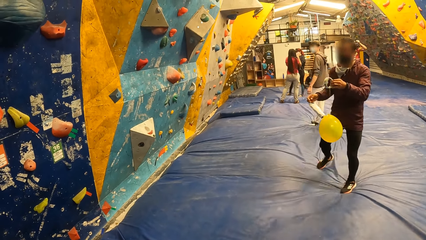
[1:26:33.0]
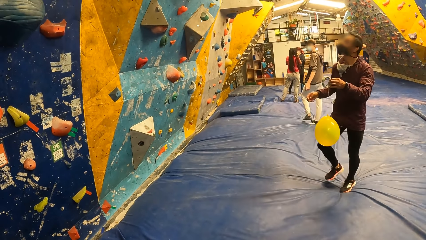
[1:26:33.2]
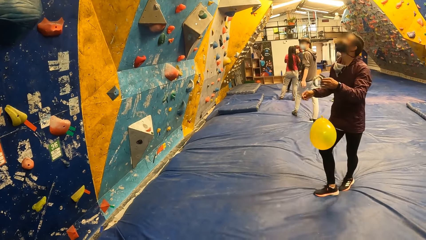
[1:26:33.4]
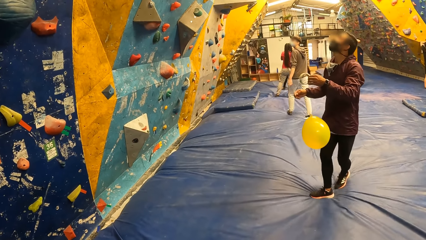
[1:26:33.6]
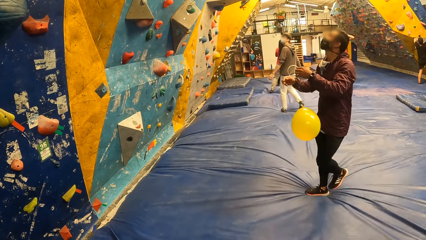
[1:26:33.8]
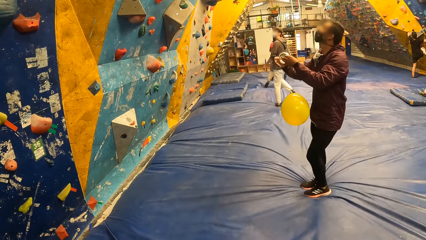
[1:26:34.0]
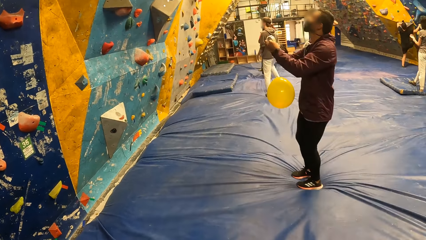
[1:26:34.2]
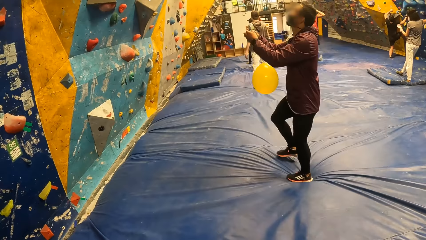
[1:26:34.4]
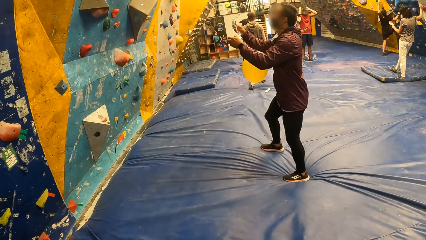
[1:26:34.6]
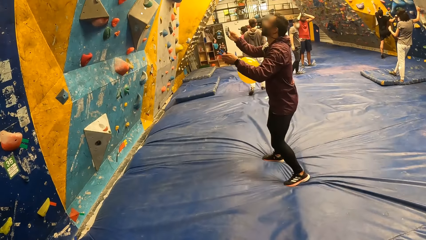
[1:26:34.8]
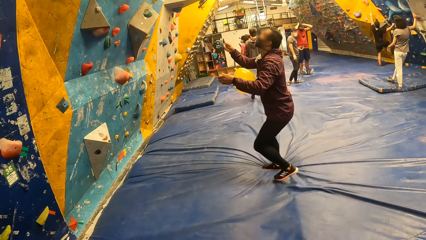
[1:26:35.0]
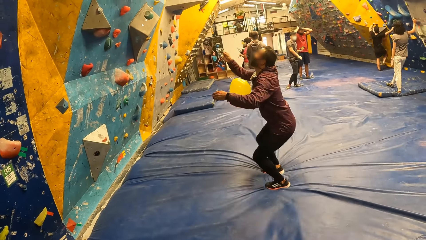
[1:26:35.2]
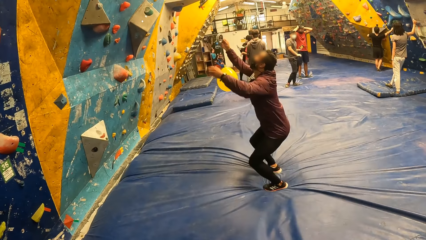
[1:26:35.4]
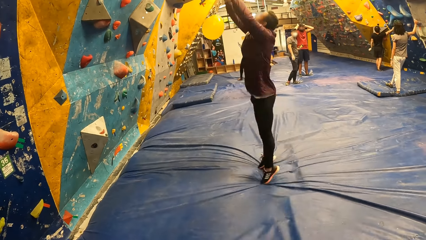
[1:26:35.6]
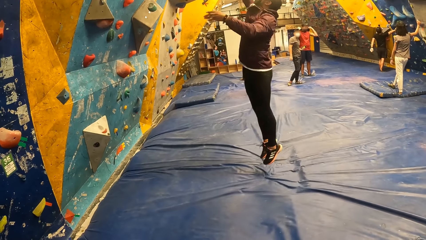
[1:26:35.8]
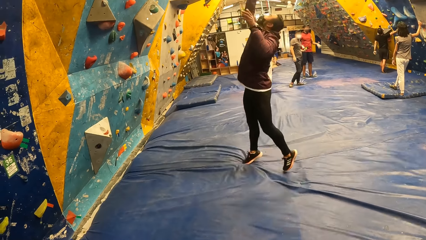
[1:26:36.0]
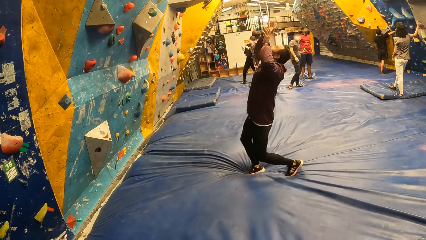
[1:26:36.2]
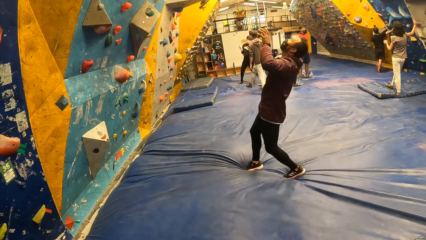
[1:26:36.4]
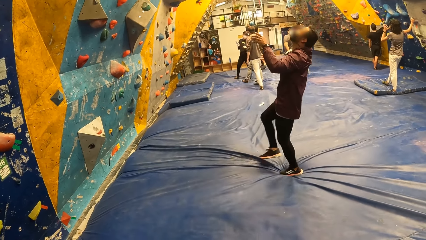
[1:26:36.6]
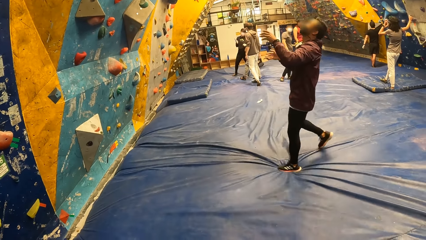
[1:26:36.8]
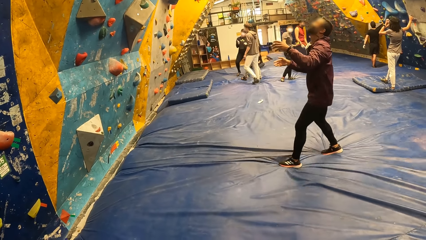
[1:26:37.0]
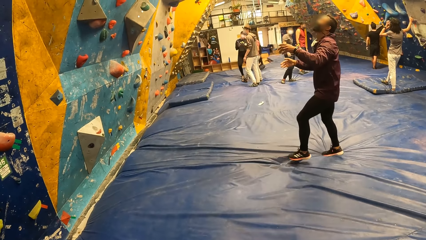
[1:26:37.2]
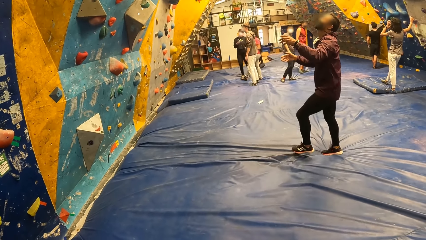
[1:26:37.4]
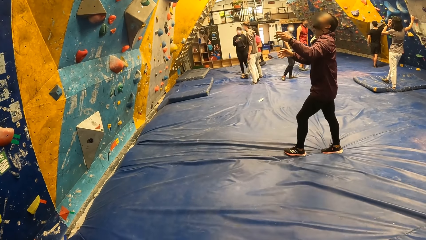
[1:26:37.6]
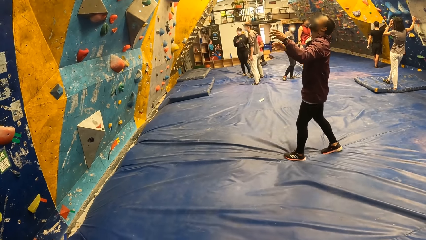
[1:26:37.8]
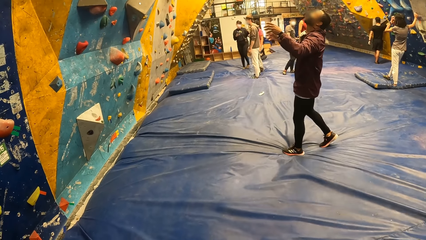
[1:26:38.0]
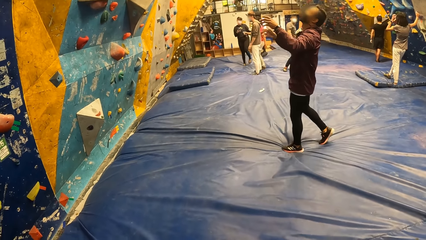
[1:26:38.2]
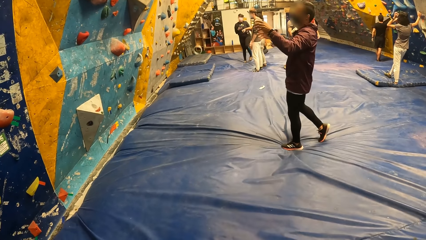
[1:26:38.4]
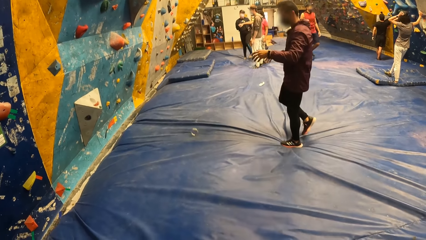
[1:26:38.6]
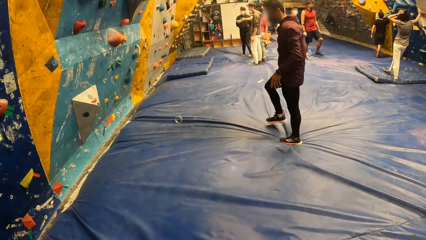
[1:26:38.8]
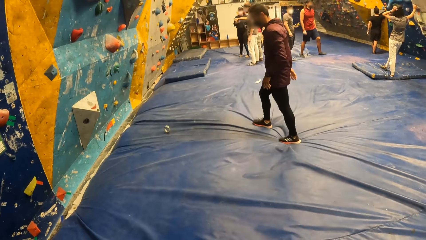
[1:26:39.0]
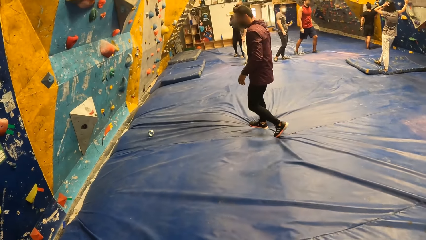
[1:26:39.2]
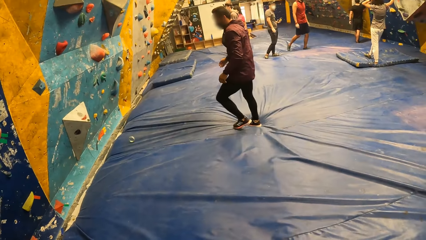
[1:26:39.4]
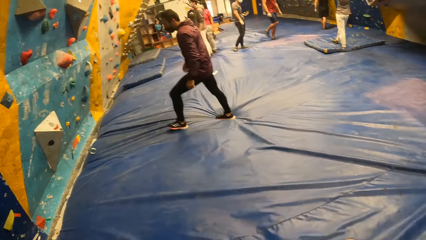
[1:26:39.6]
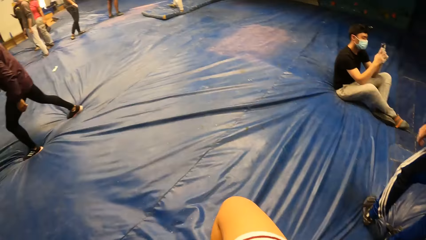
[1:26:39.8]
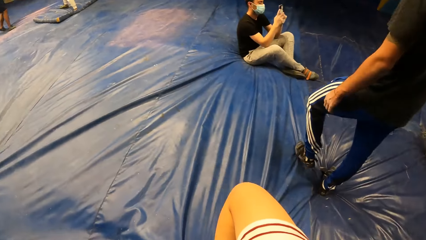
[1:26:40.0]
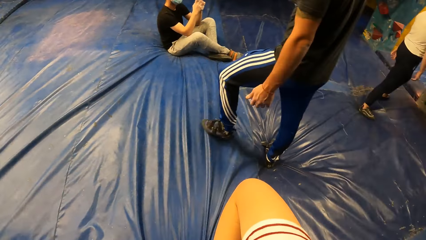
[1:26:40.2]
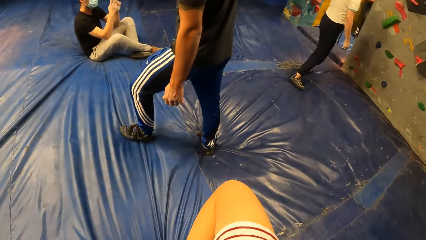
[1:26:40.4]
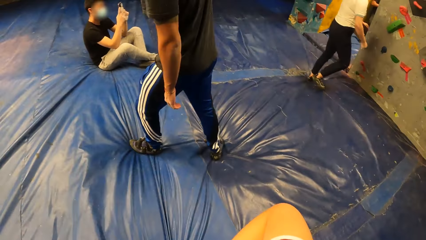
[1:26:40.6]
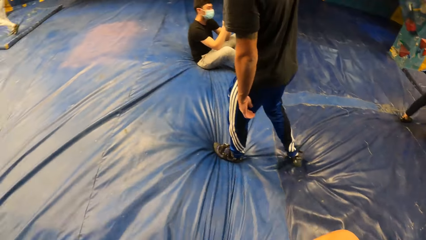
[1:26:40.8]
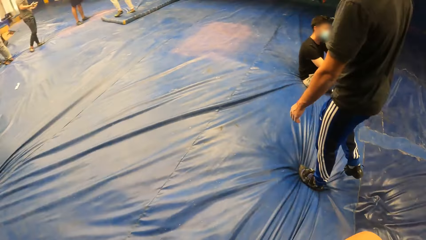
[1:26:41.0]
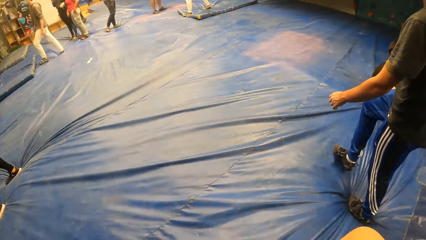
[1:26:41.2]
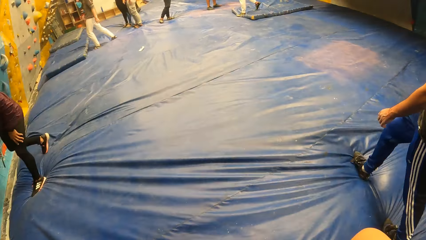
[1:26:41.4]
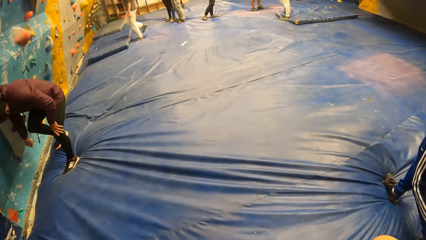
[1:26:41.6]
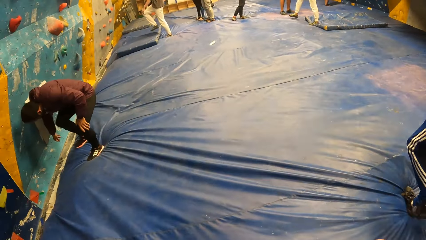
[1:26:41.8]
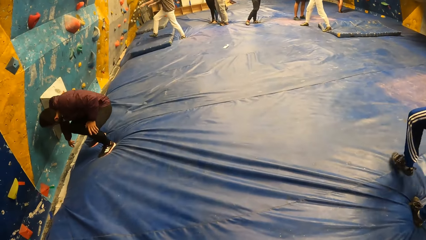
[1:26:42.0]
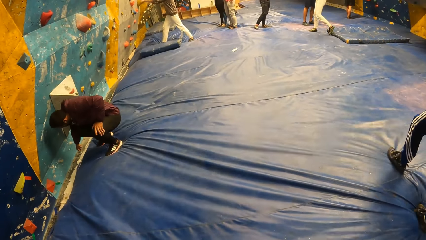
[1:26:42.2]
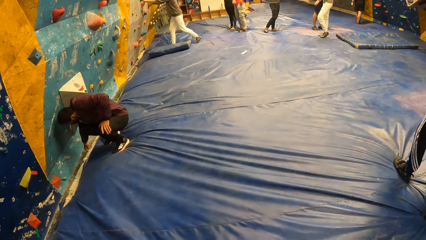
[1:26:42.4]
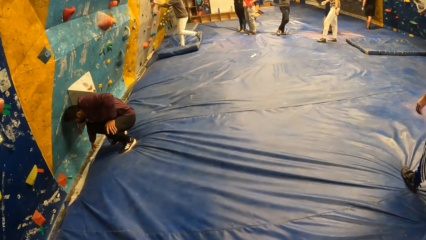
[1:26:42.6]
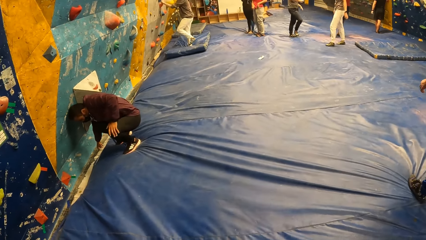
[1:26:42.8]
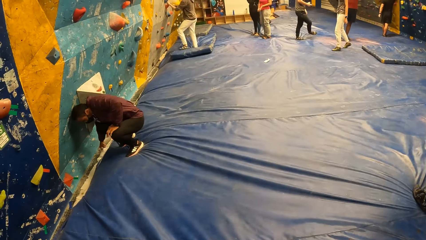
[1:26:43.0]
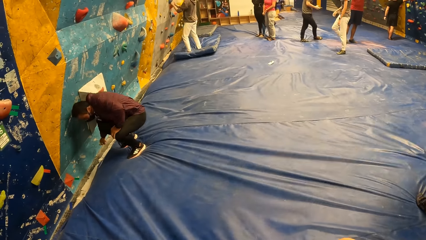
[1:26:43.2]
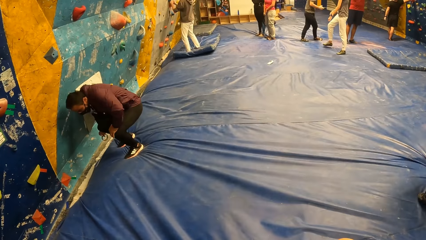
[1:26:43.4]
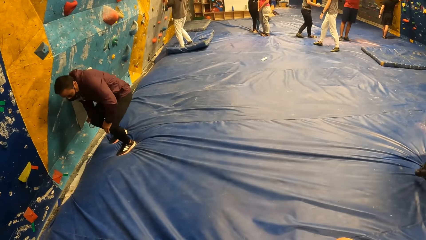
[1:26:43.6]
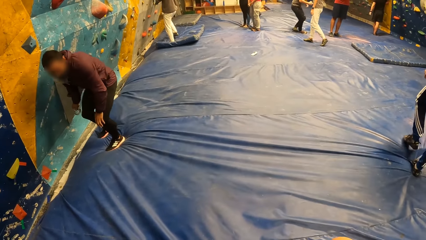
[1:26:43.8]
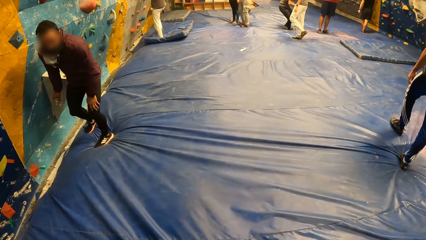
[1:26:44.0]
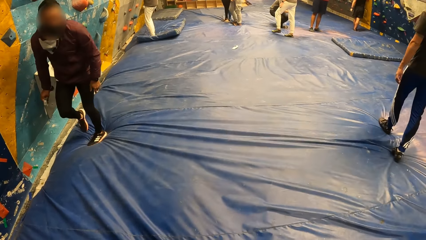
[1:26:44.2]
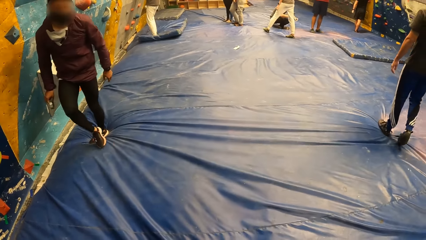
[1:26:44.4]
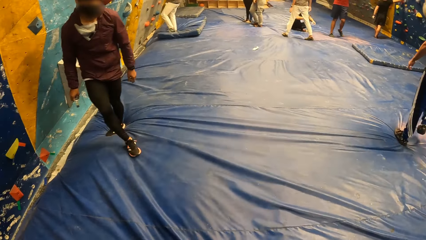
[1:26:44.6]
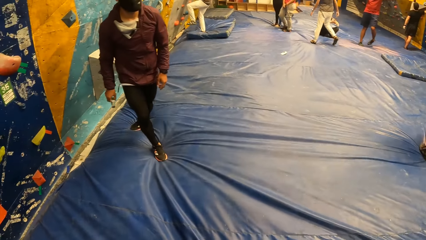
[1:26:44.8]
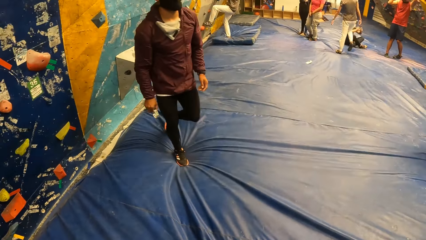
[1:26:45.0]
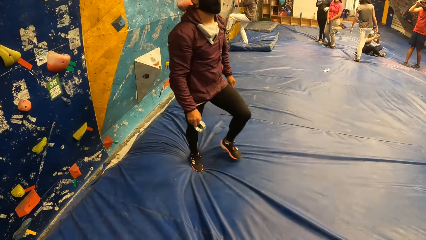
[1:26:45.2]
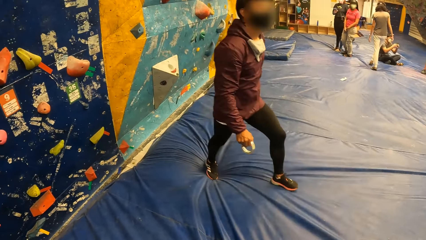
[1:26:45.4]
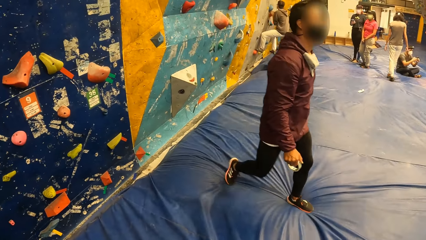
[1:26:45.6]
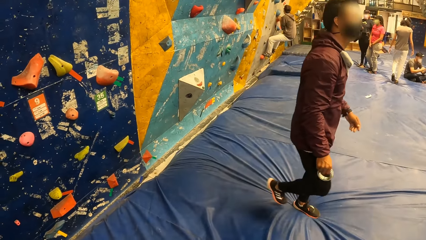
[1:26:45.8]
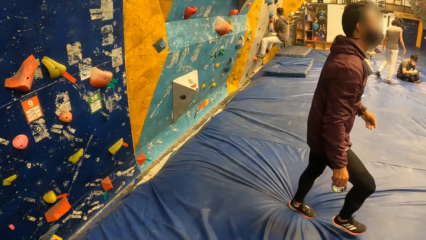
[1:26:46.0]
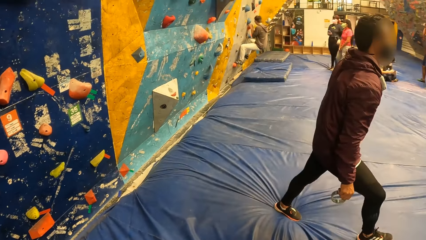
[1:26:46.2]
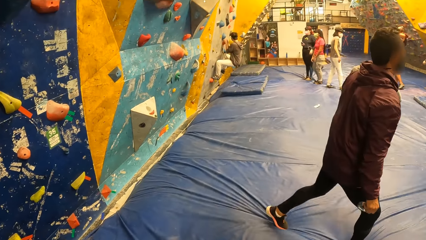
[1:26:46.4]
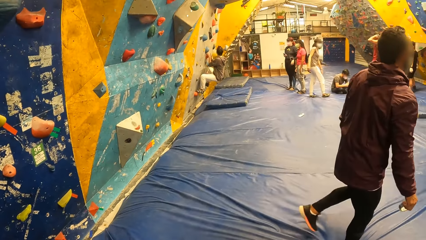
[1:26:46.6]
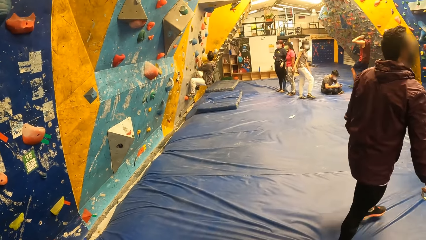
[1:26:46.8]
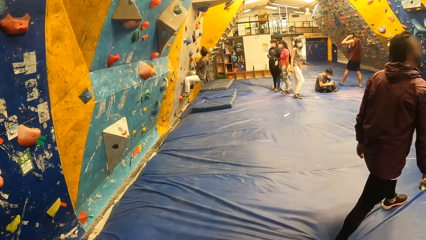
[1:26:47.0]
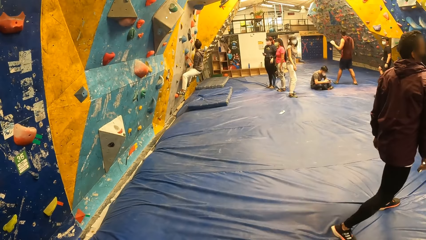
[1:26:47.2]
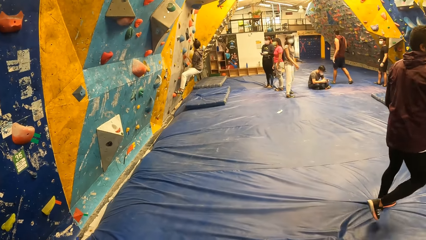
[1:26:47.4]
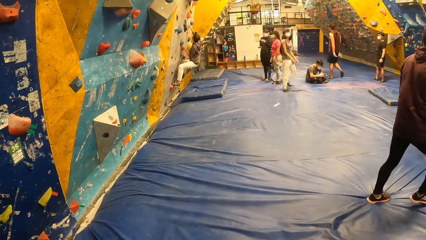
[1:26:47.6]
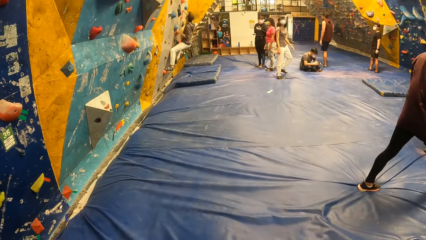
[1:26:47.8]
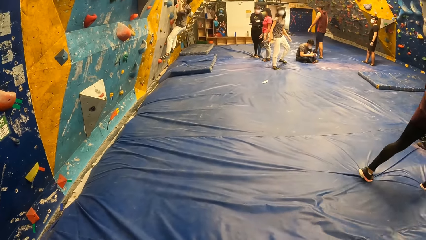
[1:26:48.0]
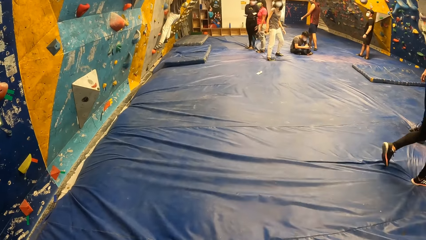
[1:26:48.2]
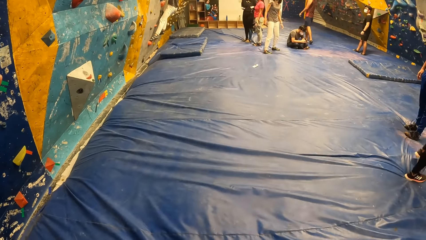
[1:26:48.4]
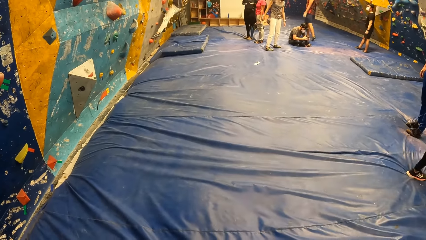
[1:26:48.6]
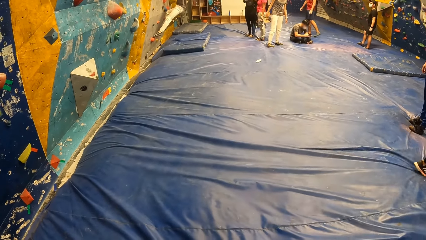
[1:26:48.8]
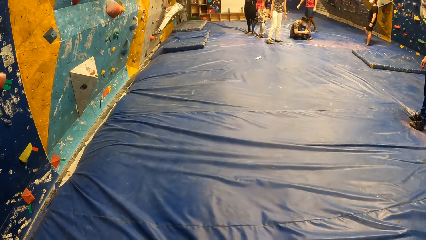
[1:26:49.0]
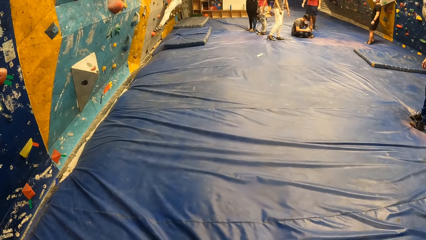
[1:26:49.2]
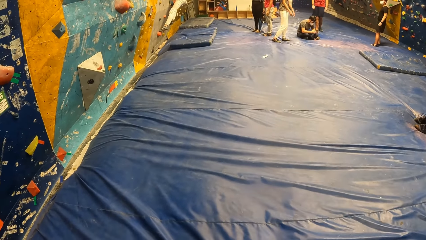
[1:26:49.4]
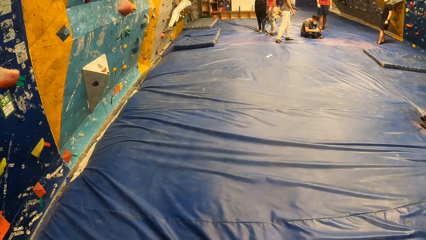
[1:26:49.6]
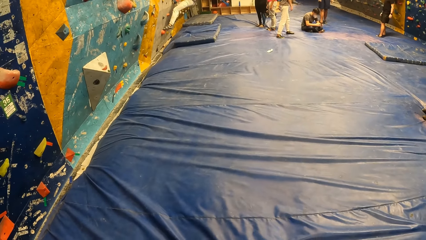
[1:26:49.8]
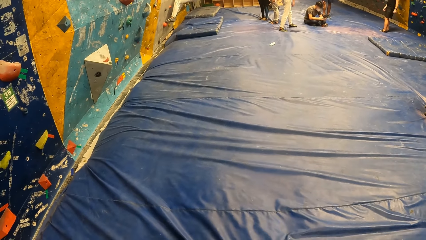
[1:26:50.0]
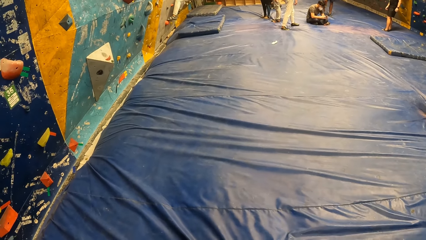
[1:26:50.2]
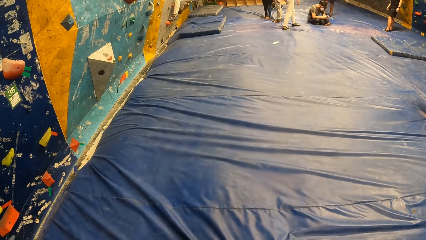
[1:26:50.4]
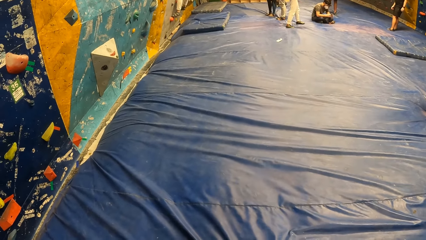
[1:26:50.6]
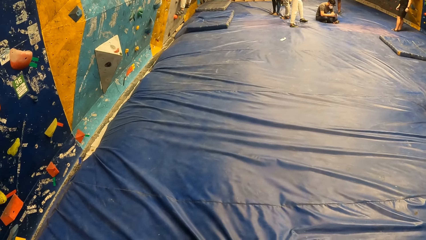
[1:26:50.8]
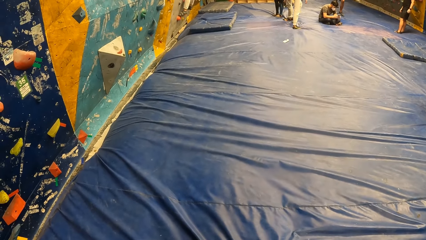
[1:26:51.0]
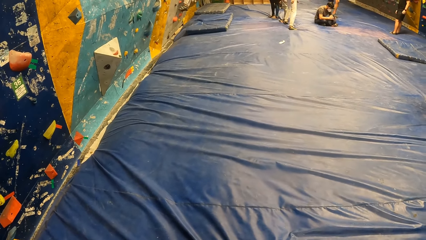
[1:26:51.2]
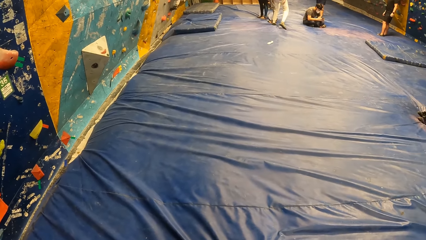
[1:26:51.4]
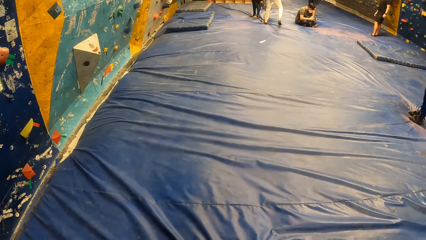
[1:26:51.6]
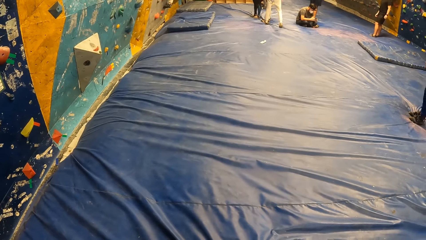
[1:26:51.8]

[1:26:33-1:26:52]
A man holds a balloon. The man jumps up and hangs the balloon up. The camera wearer looks around. The man picks up a cellotape. The man walks away. The camera wearer looks around.
